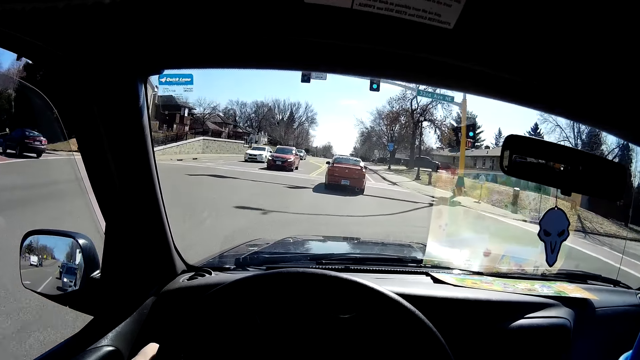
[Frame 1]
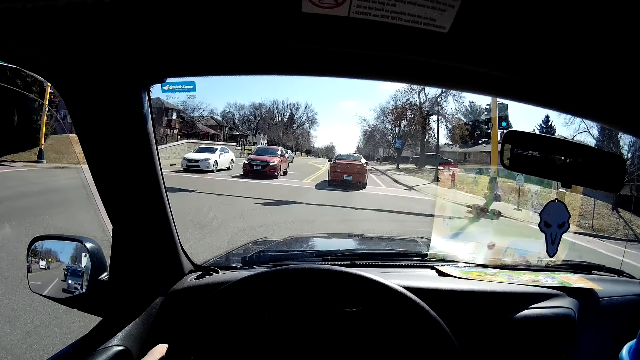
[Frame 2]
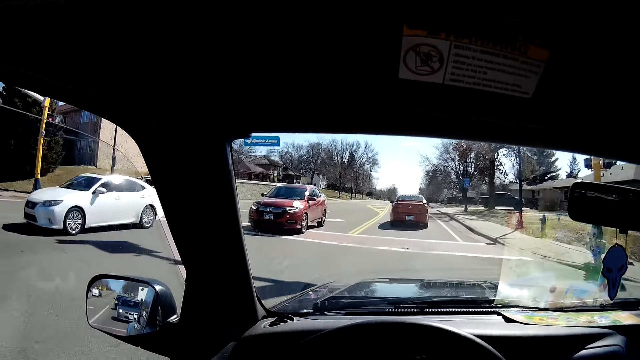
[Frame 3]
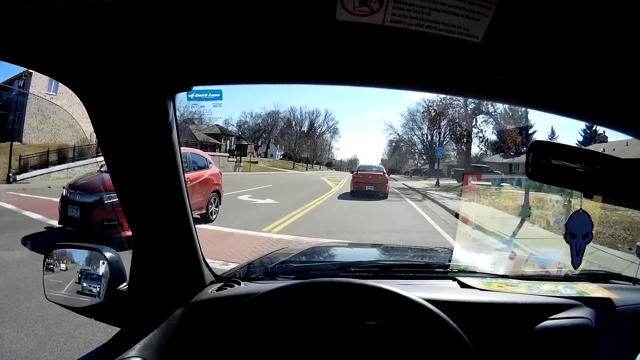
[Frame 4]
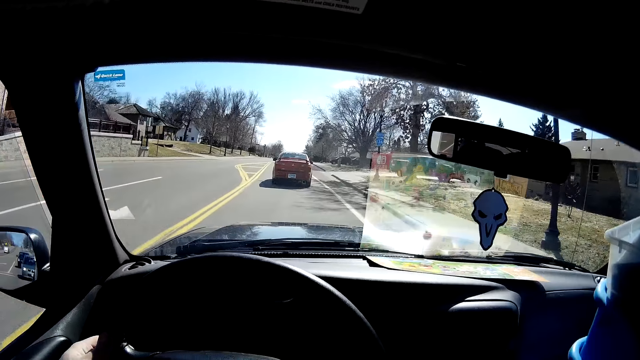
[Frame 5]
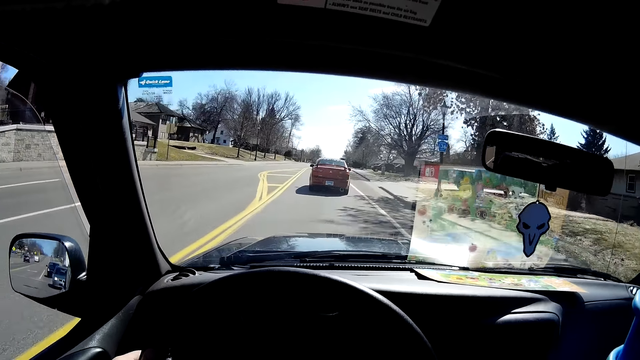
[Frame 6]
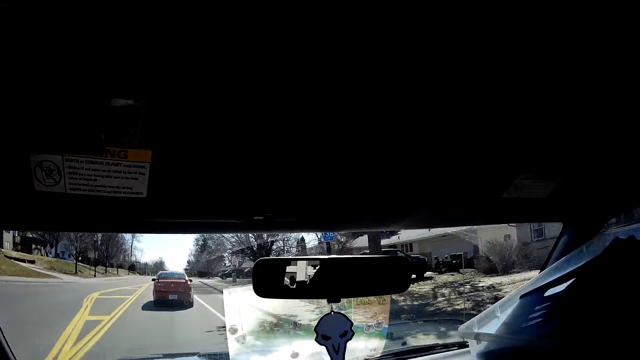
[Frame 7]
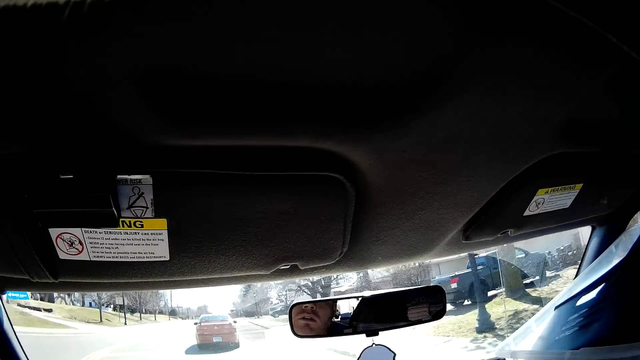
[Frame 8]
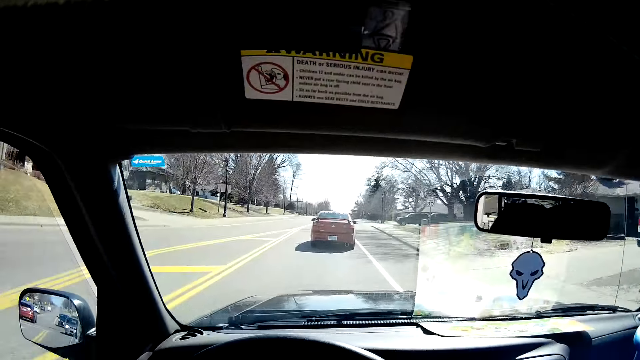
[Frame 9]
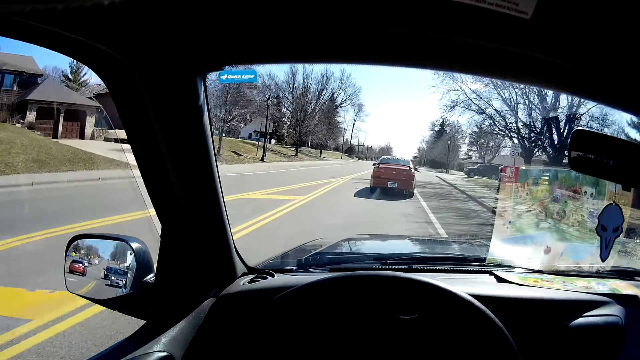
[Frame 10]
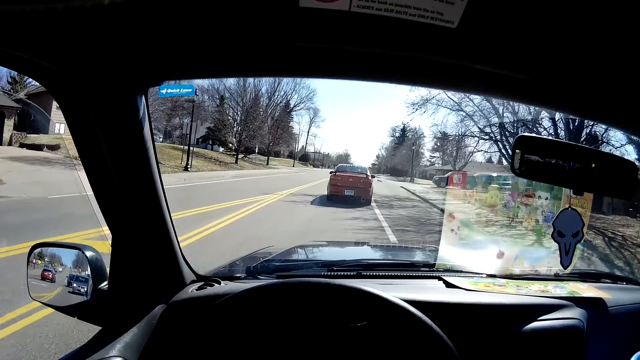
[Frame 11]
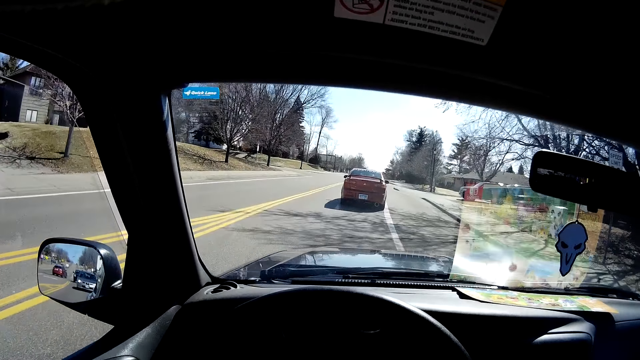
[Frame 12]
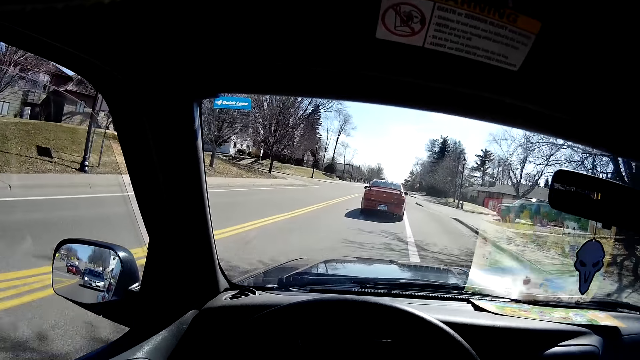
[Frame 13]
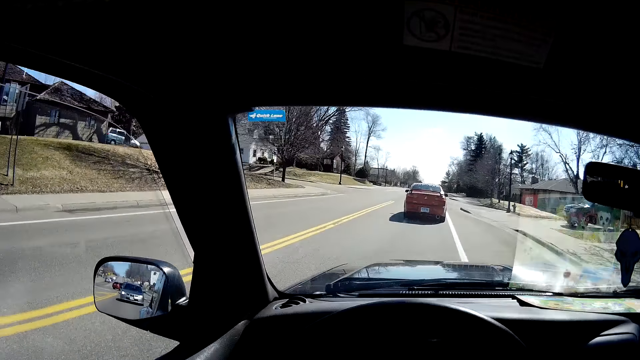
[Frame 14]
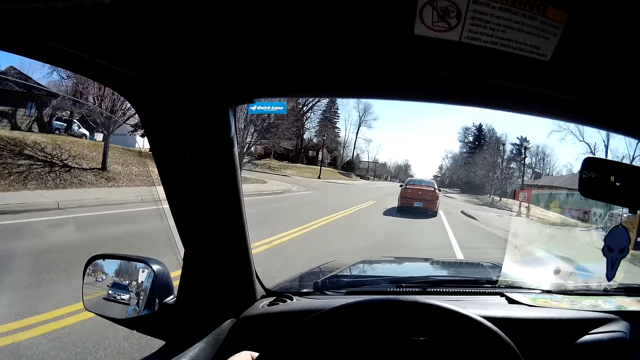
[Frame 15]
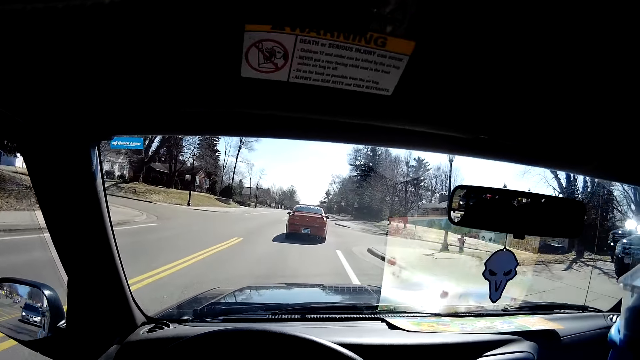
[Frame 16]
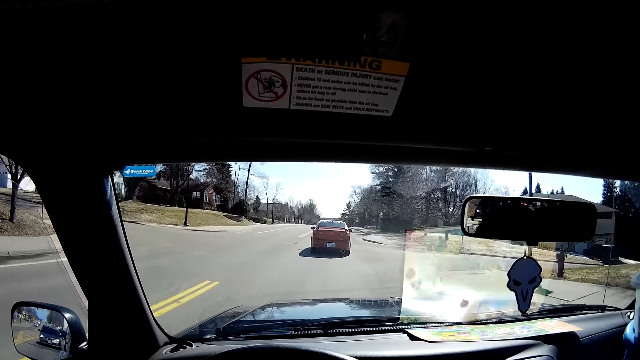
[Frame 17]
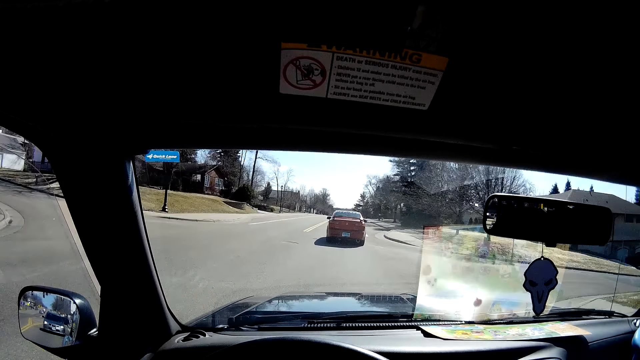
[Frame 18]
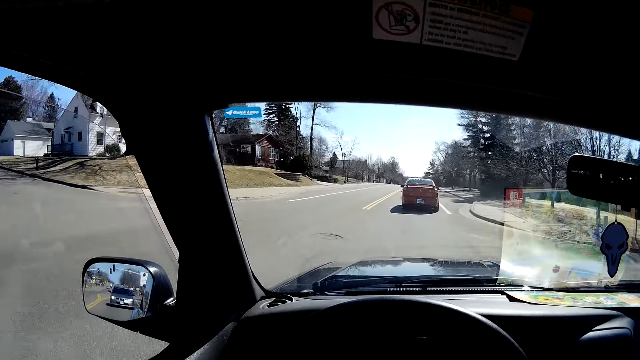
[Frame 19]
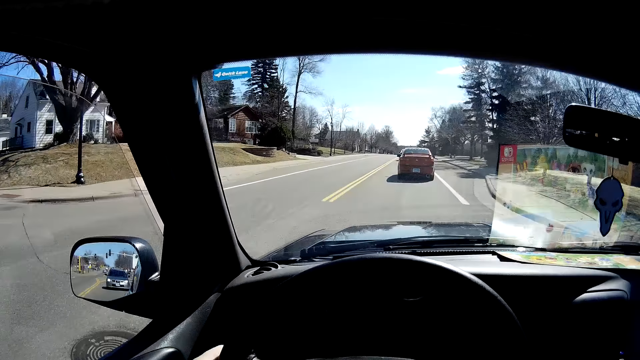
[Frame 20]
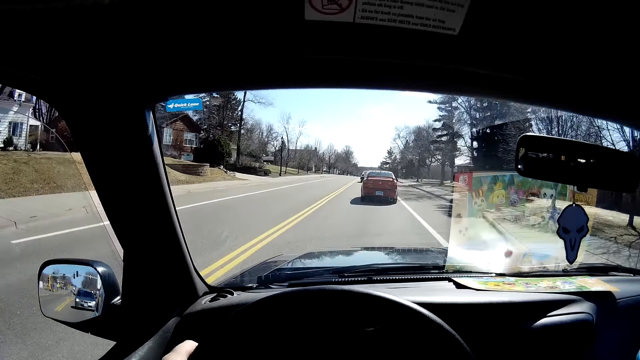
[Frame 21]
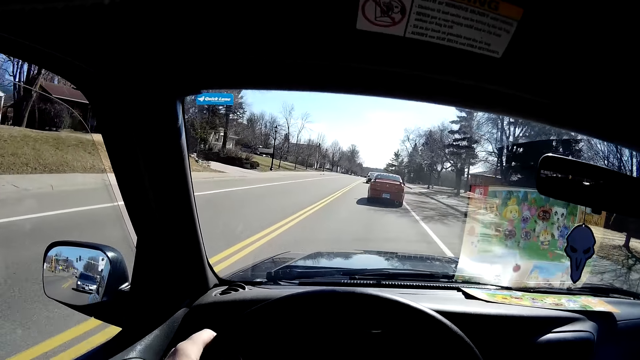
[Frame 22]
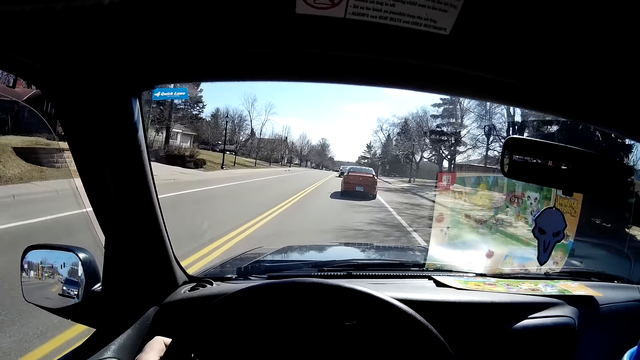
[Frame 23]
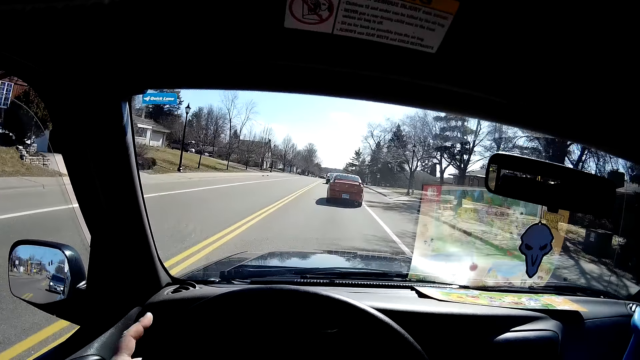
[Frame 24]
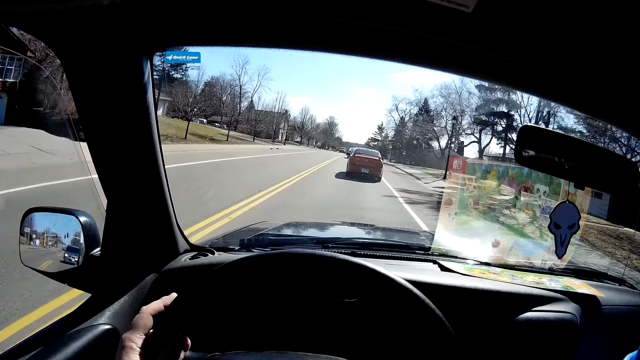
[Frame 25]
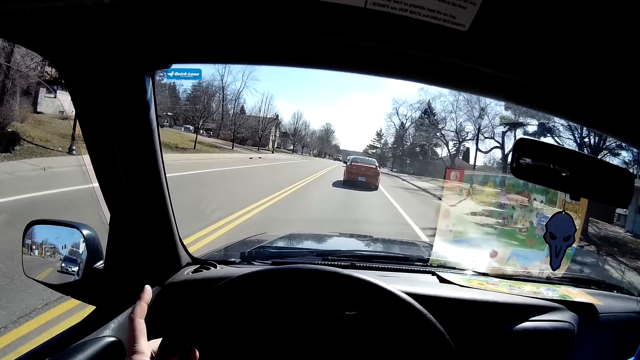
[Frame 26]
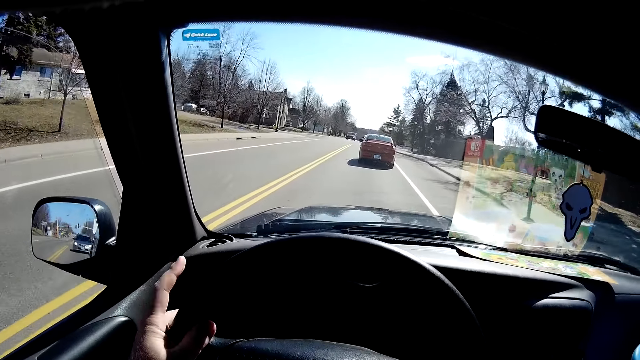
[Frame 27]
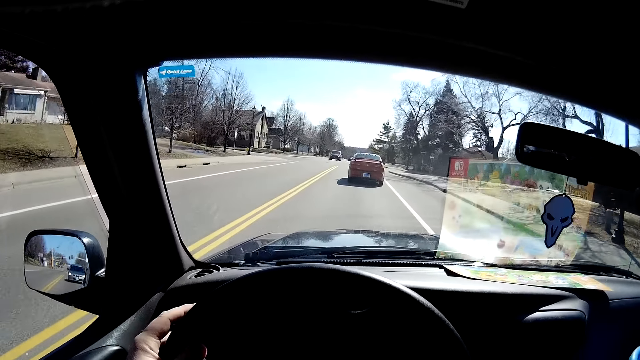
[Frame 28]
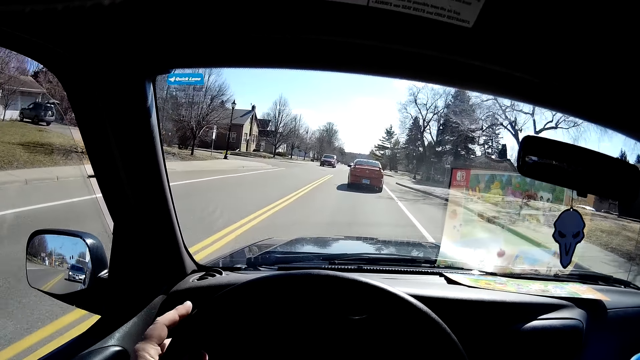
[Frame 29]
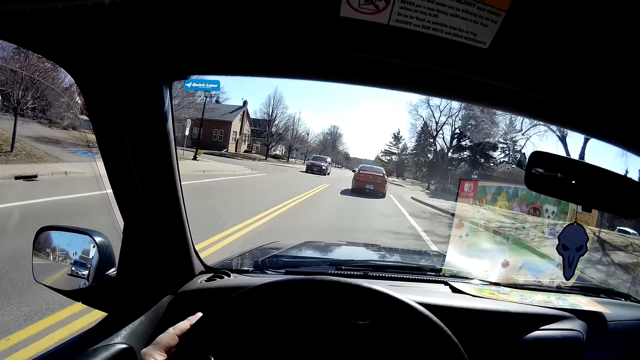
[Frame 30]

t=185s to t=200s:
The camera wearer taps his finger on the steering wheel.

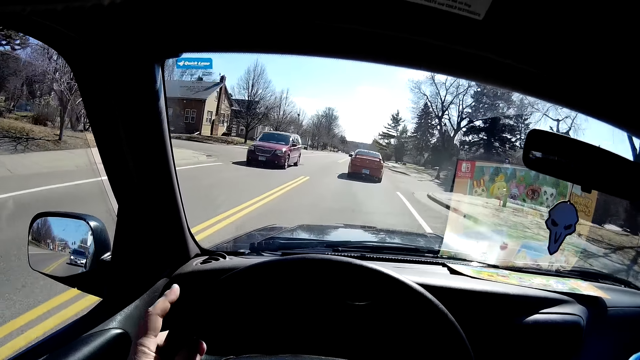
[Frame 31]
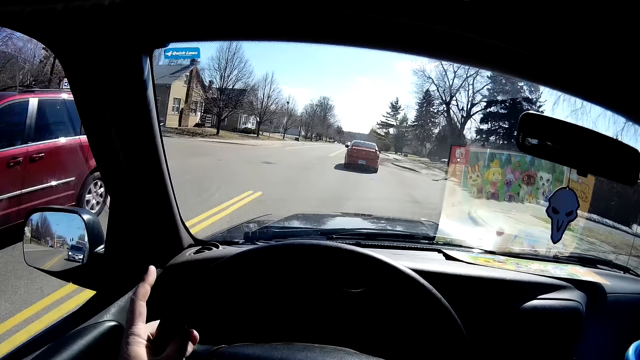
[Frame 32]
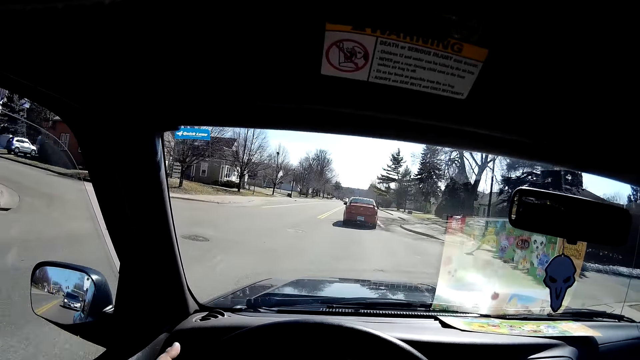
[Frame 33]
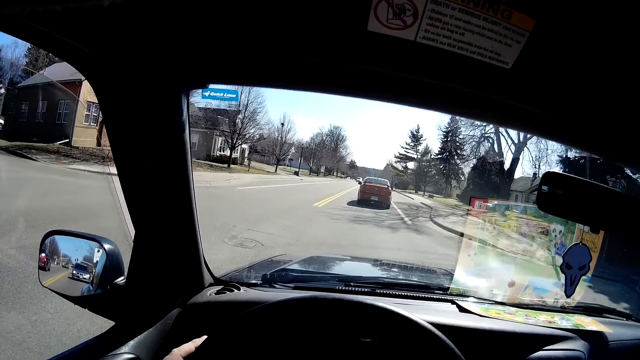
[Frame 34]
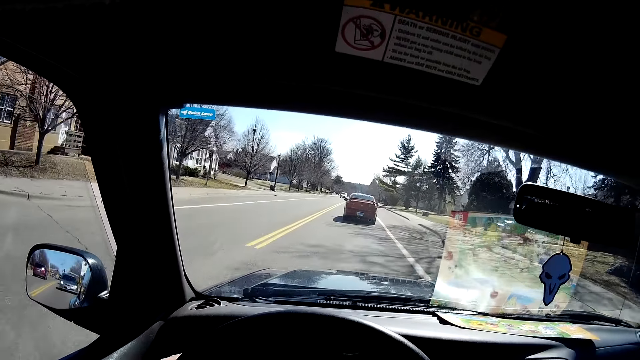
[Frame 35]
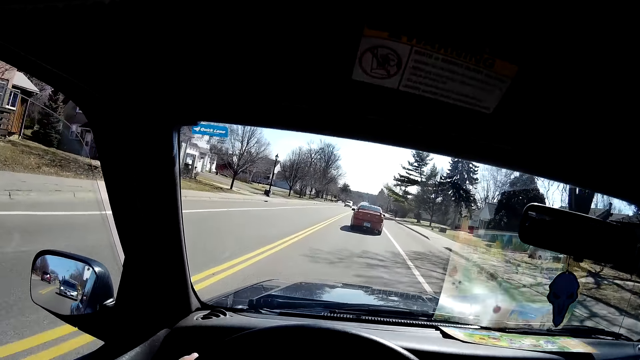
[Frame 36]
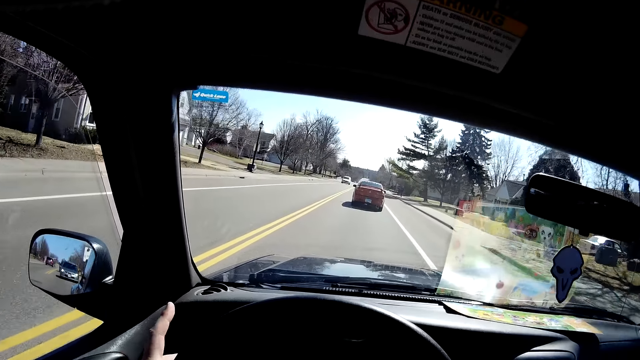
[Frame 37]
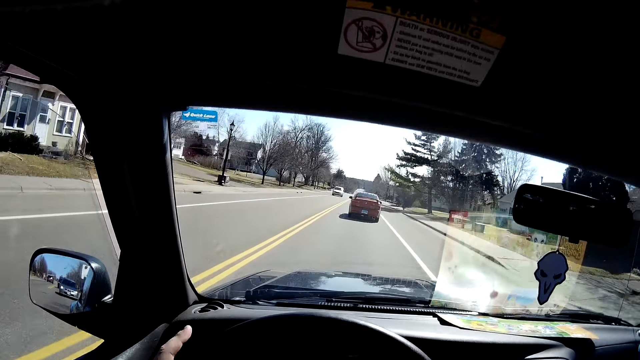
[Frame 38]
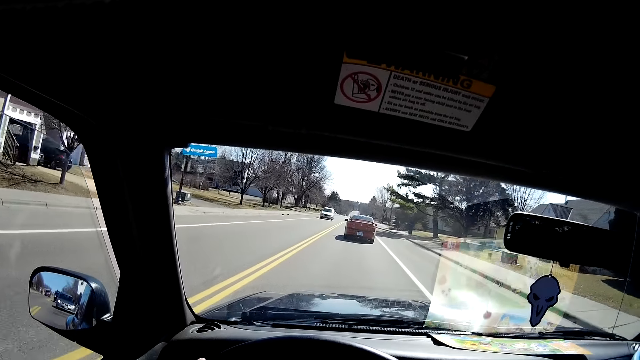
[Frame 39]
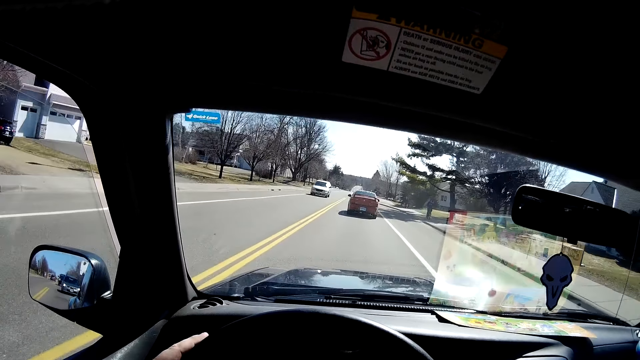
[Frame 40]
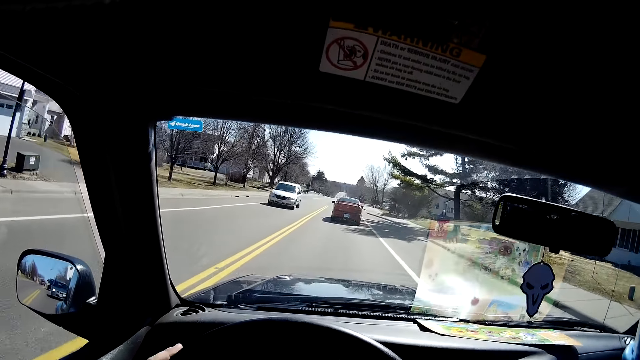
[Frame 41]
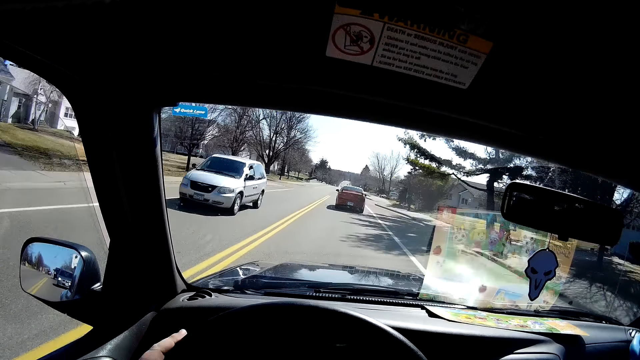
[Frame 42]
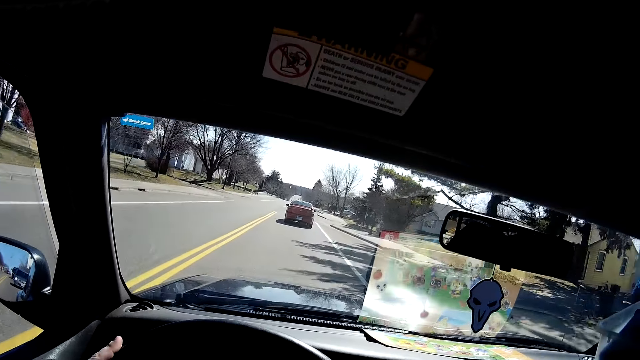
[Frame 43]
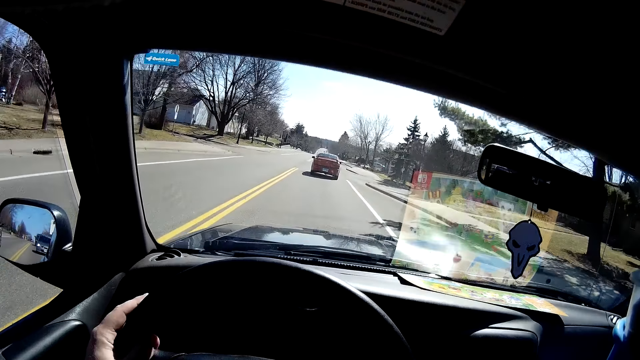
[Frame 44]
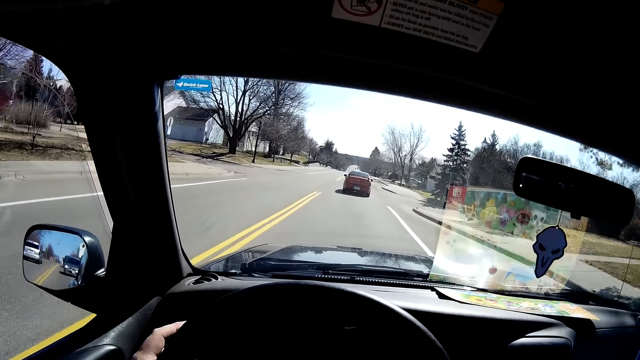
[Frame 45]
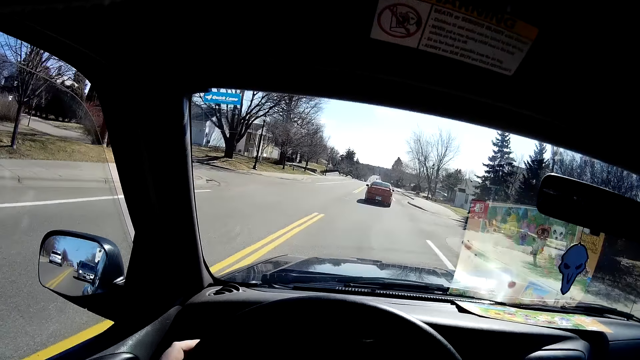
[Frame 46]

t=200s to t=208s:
The camera wearer stops tapping a finger on the steering wheel.
